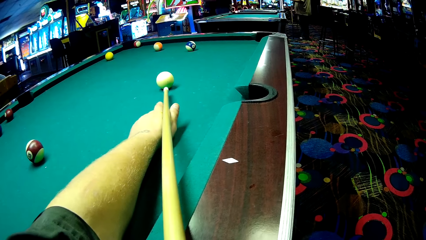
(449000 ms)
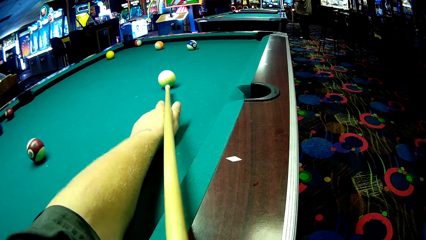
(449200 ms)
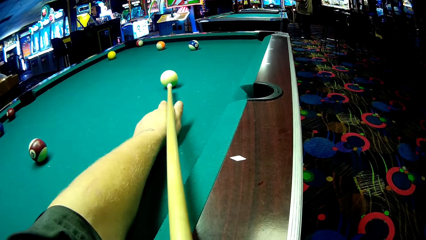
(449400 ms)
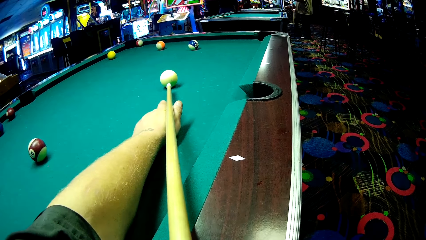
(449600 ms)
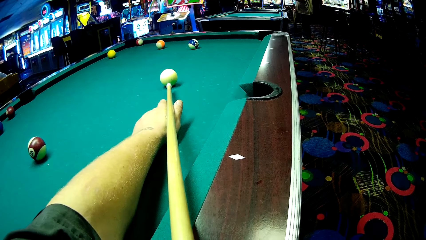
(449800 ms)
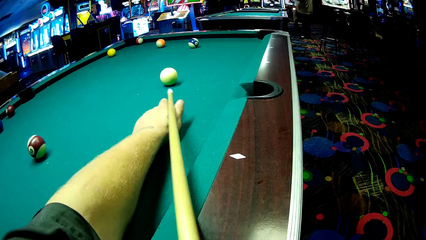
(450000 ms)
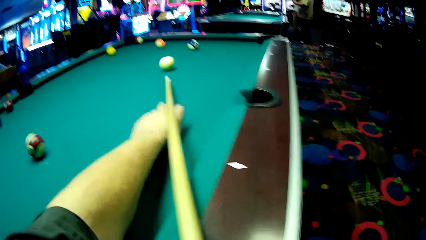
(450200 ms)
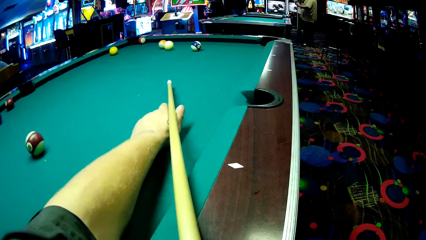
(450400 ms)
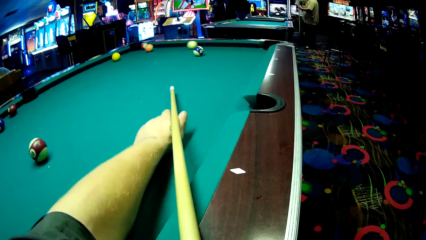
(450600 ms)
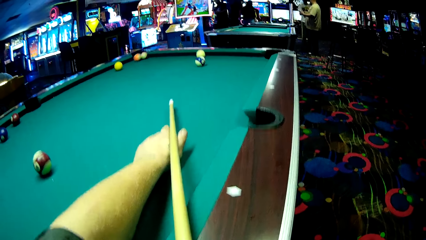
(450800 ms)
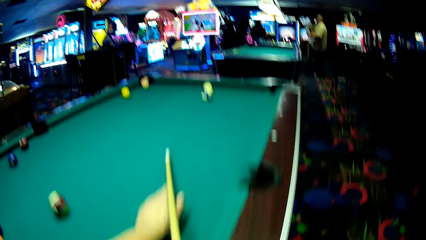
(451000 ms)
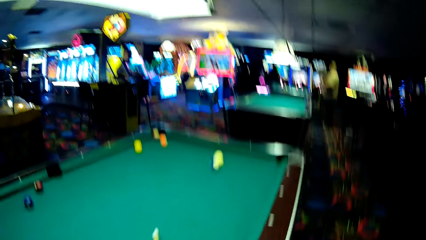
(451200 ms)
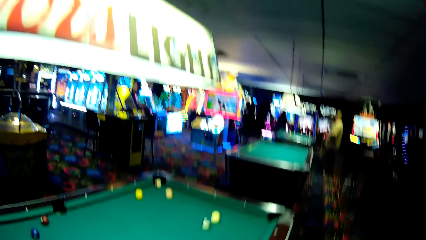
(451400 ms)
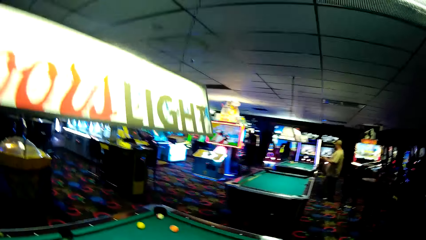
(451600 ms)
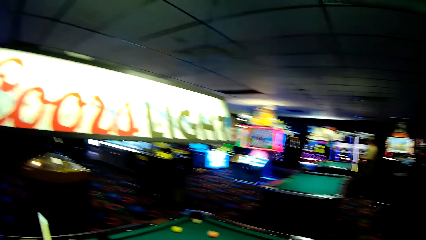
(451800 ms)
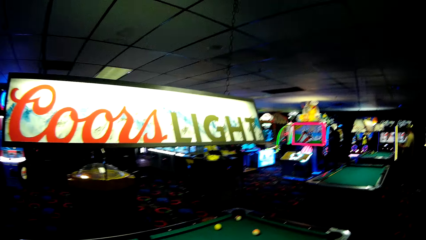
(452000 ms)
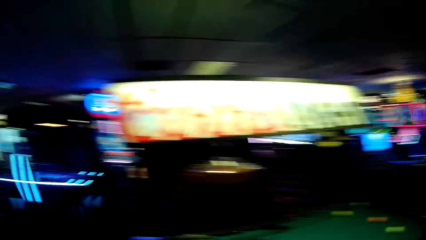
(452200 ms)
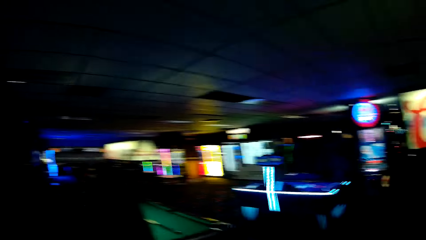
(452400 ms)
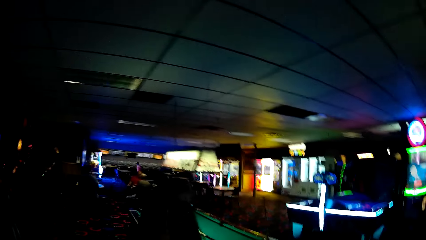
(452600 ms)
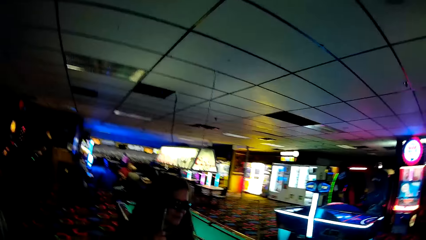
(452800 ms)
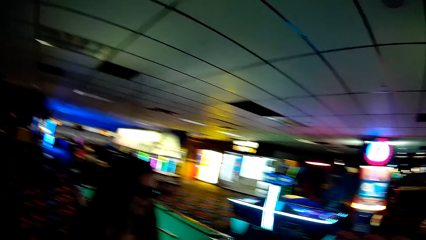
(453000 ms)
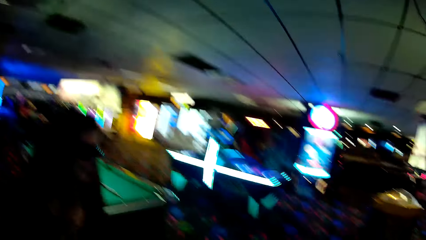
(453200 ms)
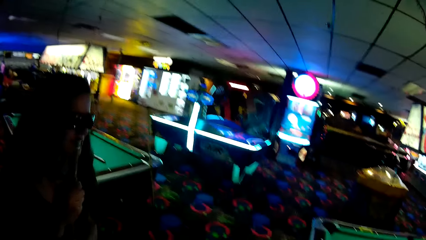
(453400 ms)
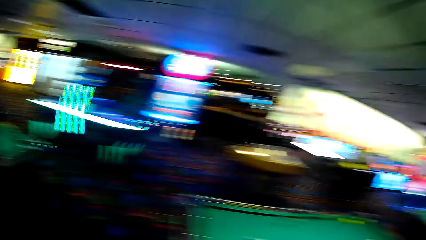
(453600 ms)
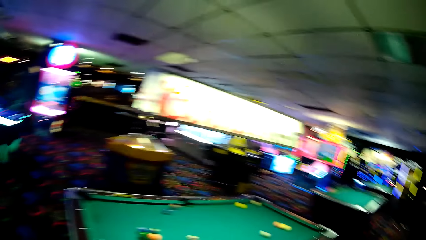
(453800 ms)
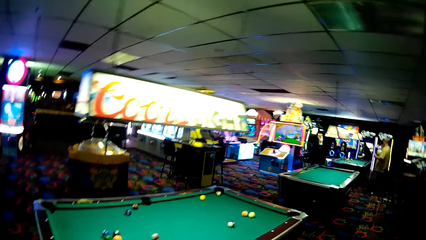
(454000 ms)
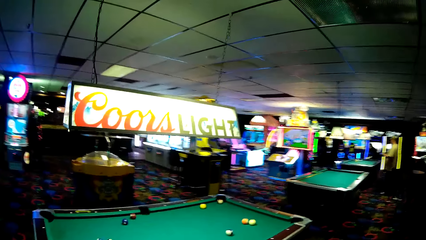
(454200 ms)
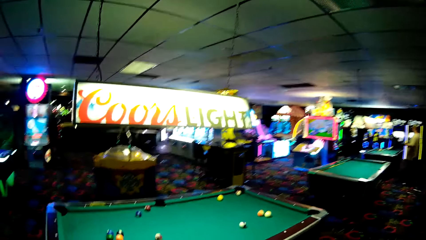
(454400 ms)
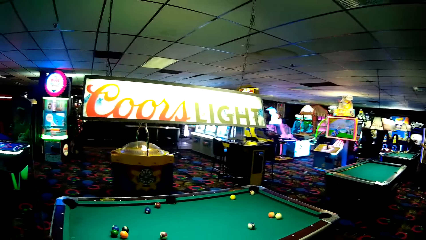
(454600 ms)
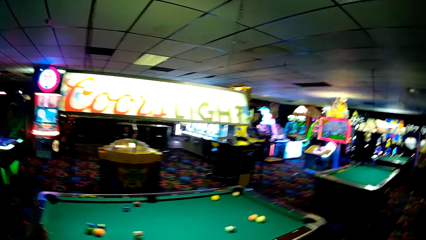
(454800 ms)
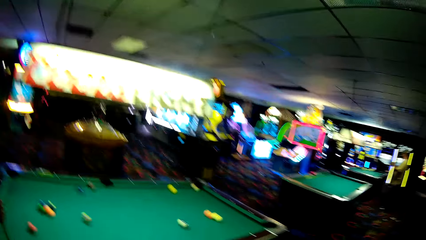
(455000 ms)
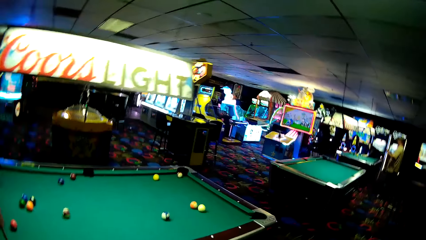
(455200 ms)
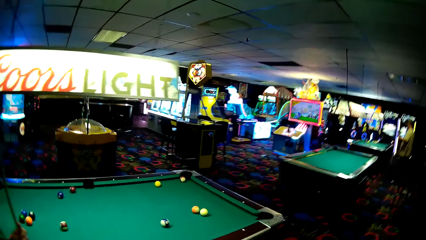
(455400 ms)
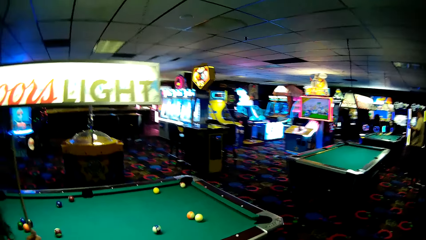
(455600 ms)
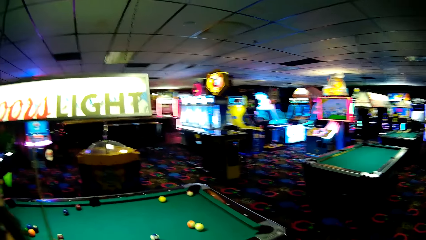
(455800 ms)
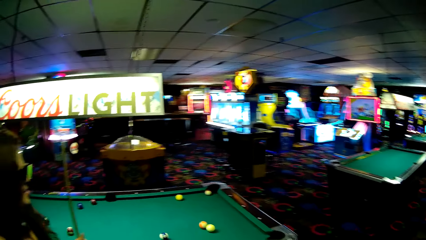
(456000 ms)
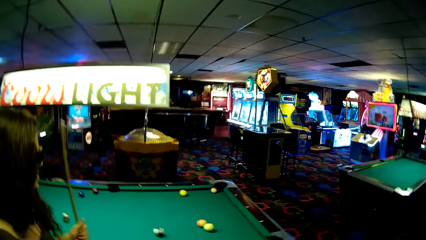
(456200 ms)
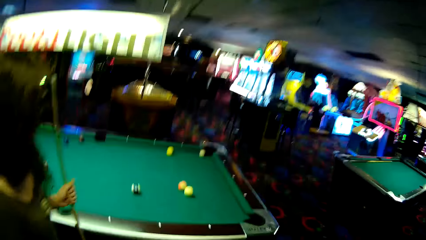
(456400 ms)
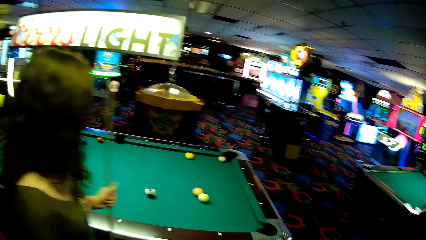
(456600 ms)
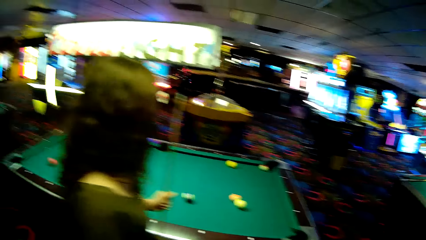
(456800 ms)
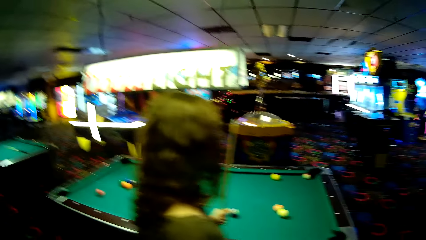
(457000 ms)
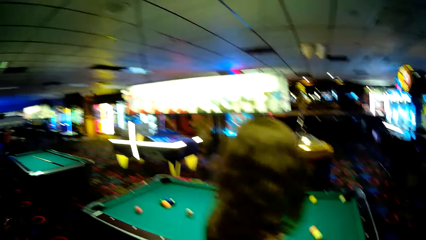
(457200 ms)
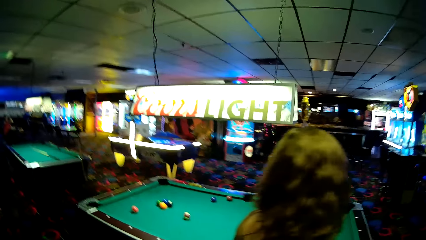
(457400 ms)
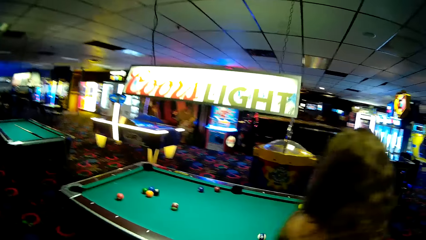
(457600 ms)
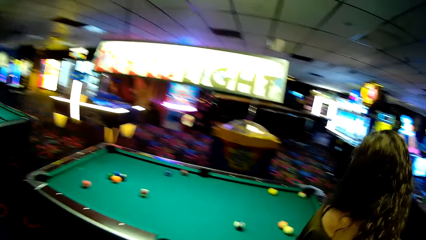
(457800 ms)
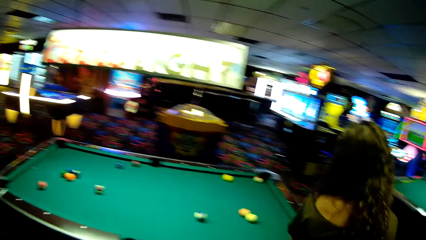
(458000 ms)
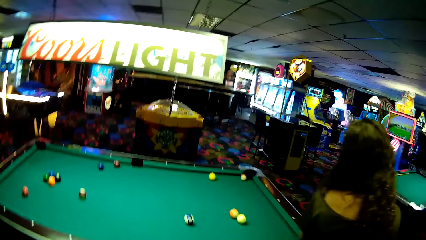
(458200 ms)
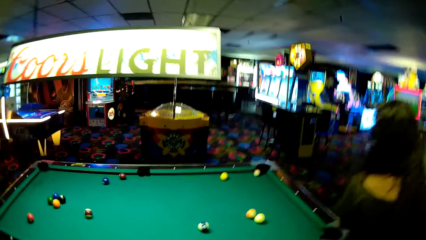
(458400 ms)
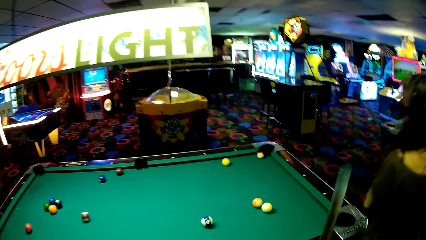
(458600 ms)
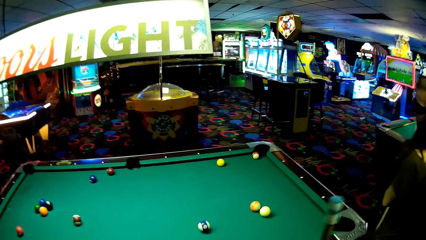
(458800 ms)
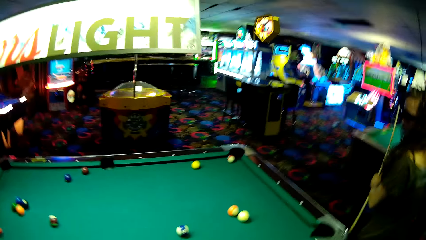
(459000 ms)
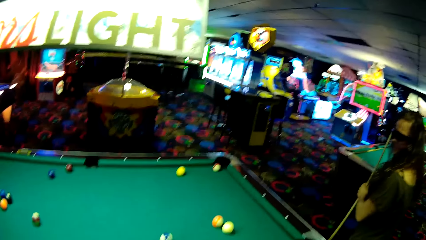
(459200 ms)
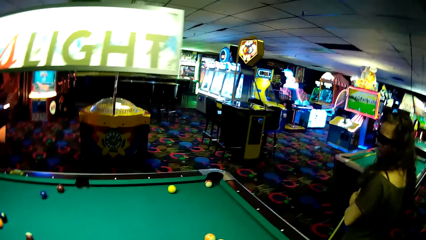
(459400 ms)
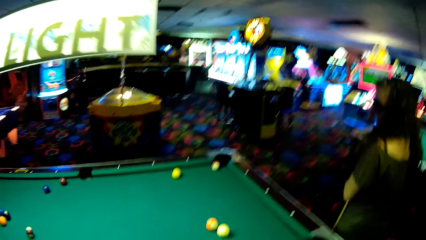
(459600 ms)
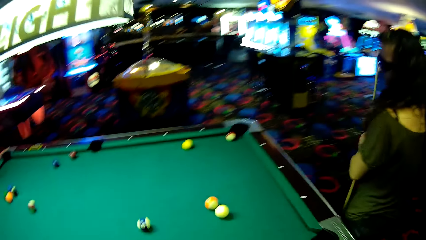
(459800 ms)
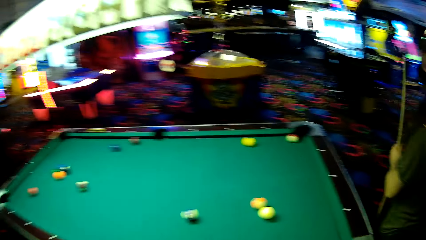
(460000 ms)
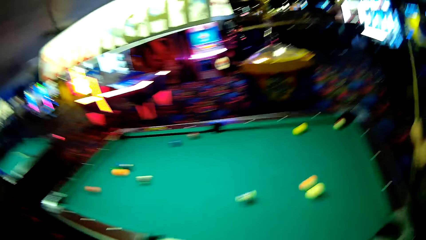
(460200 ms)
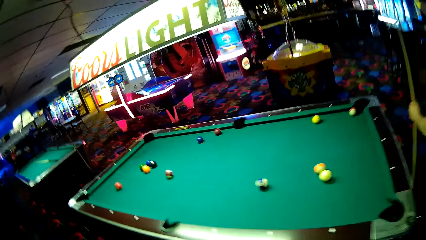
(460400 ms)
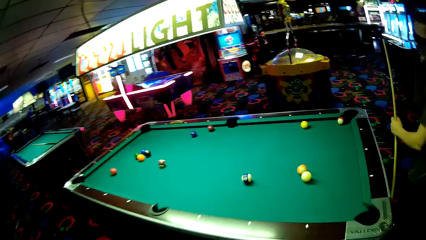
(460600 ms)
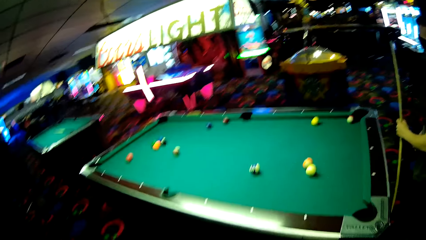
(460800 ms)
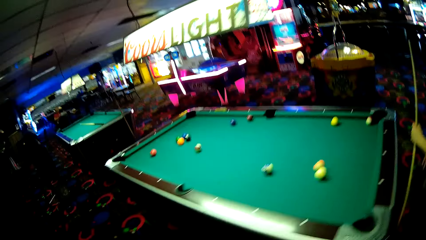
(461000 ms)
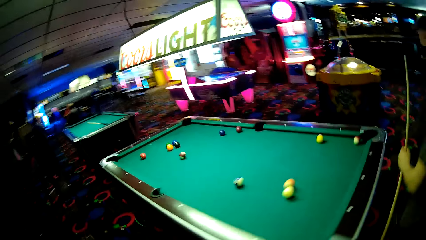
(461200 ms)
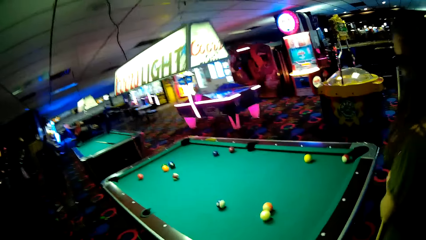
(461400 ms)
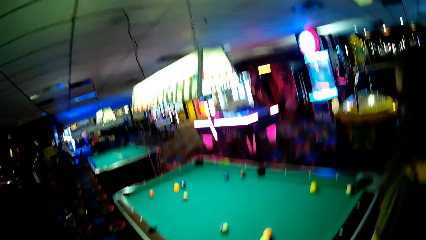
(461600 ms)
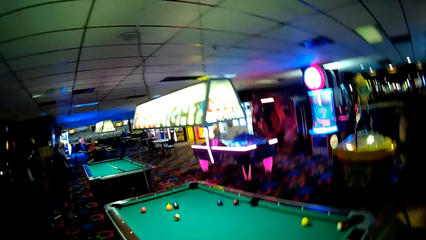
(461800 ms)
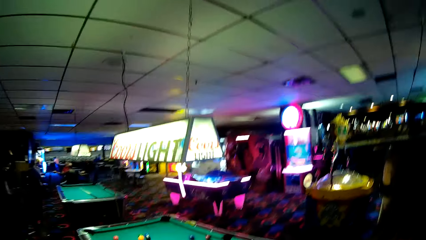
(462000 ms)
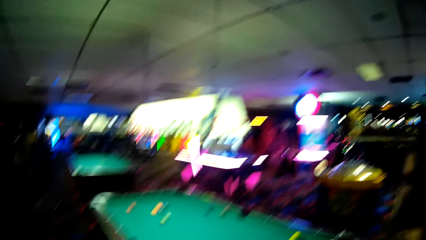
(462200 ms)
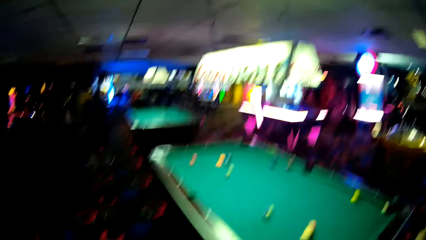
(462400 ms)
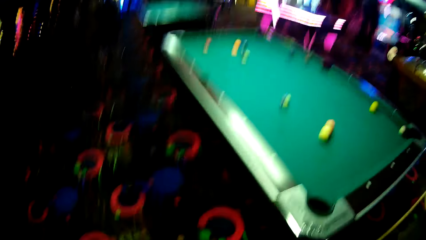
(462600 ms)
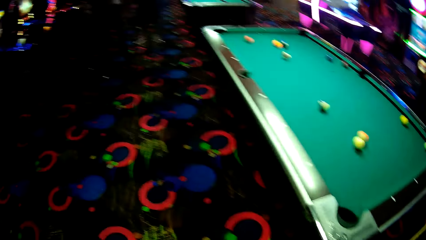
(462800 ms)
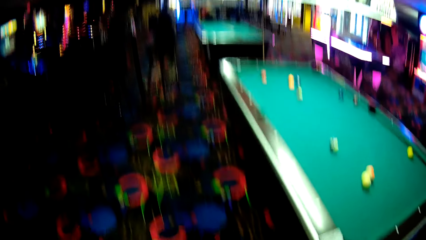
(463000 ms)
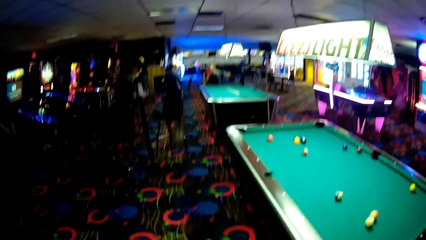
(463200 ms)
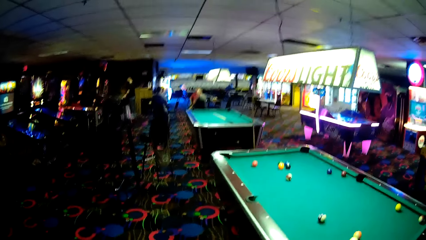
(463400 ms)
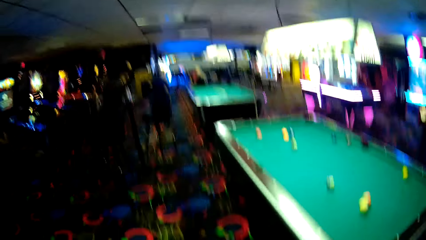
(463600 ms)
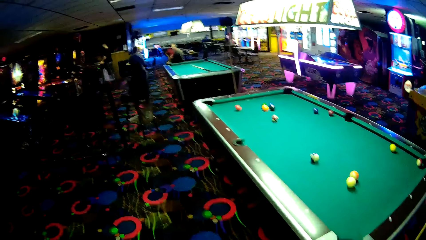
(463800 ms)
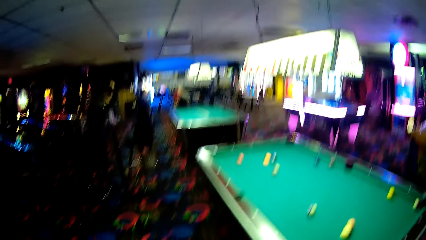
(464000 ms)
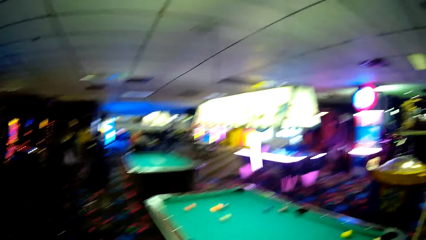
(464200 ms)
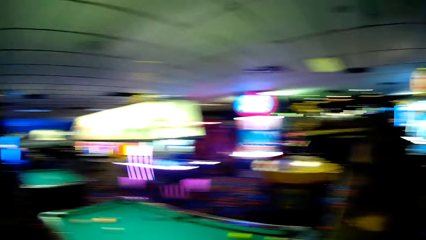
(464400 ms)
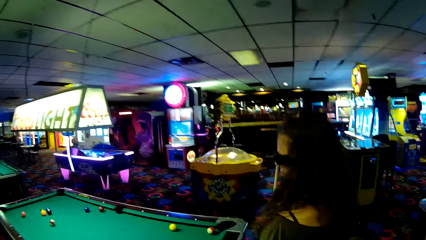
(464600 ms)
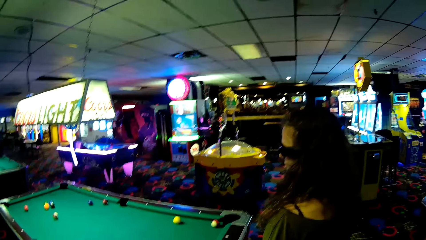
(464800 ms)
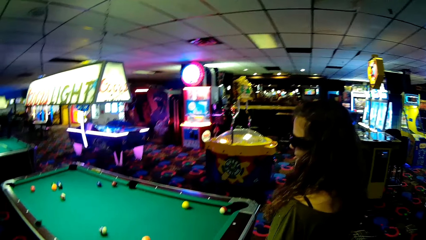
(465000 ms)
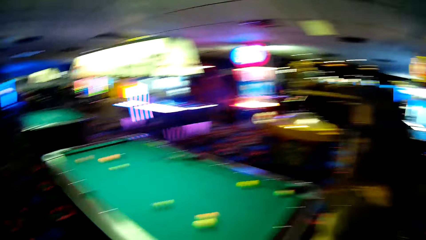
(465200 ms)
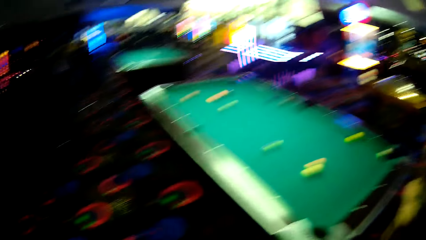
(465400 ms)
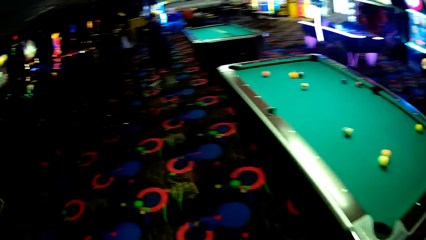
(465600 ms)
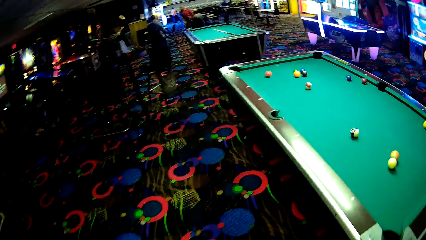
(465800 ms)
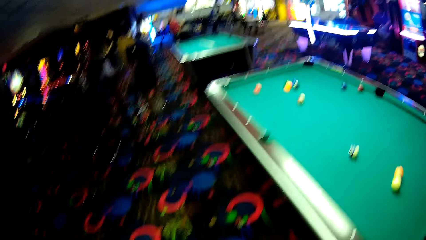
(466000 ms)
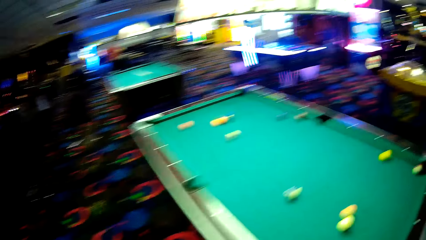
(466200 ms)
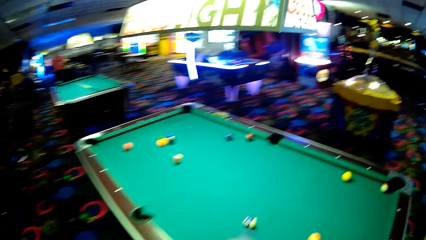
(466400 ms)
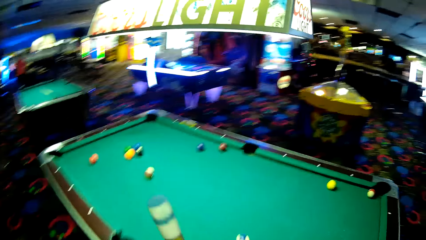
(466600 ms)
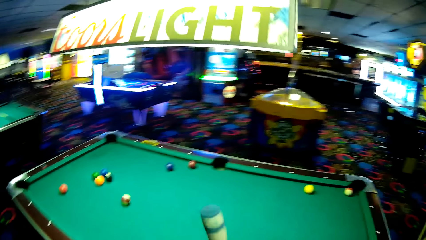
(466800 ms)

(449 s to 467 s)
The camera wearer strikes a ball. They talk to a woman. The woman walks around the pool.
